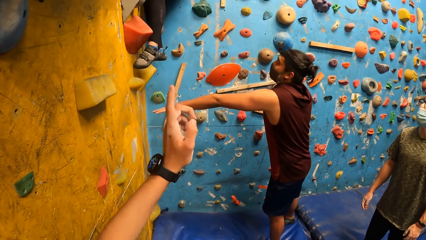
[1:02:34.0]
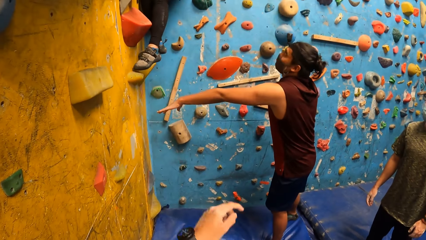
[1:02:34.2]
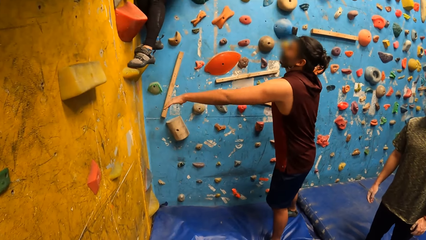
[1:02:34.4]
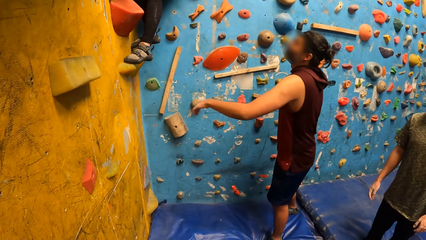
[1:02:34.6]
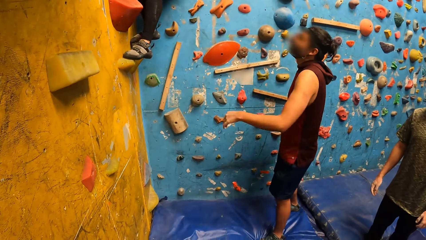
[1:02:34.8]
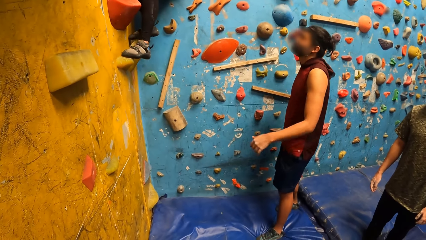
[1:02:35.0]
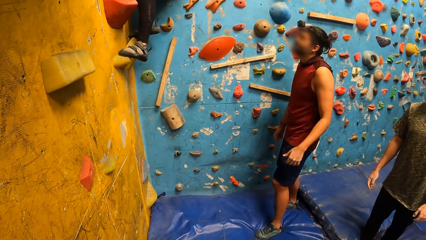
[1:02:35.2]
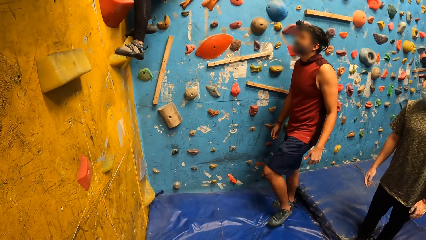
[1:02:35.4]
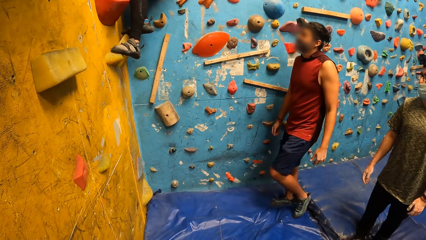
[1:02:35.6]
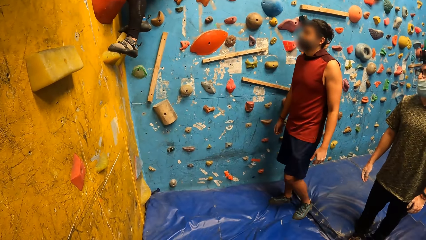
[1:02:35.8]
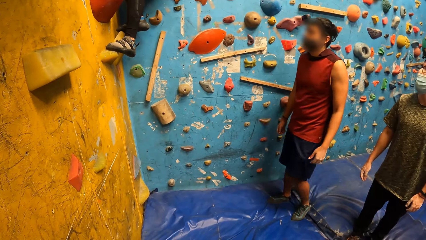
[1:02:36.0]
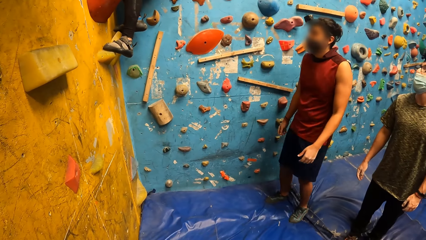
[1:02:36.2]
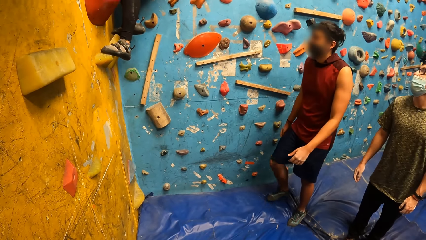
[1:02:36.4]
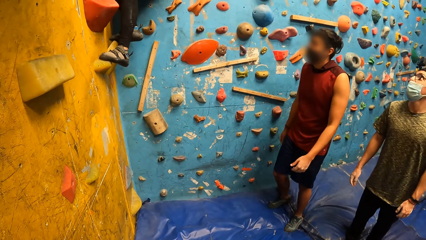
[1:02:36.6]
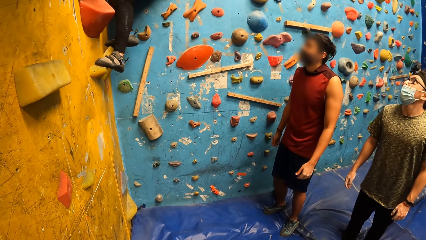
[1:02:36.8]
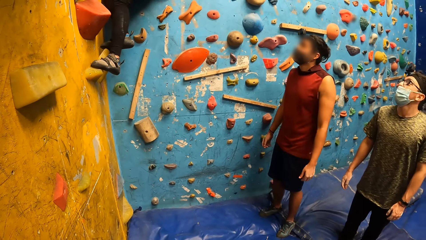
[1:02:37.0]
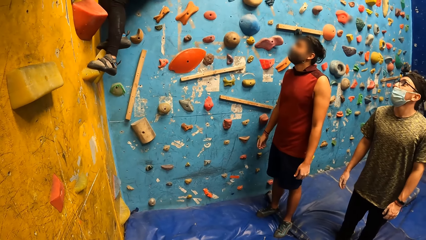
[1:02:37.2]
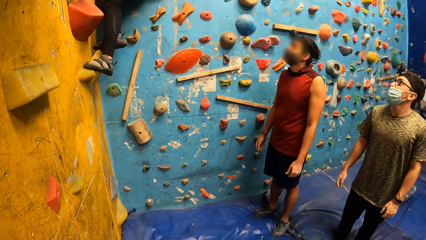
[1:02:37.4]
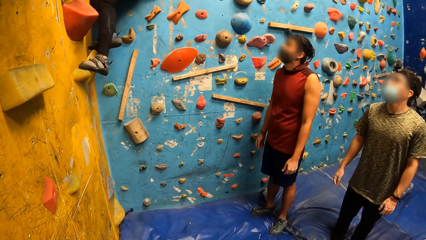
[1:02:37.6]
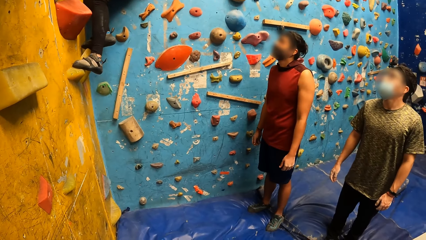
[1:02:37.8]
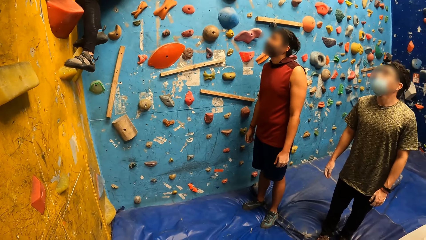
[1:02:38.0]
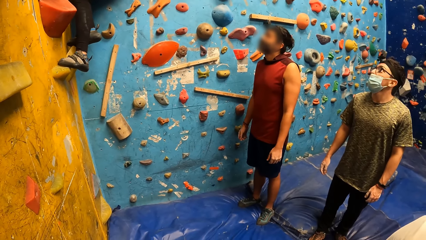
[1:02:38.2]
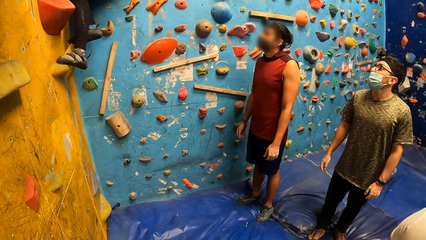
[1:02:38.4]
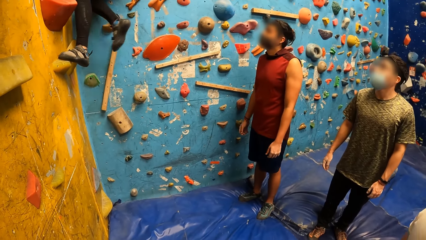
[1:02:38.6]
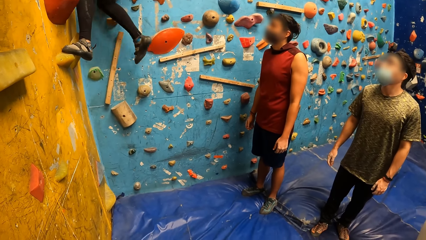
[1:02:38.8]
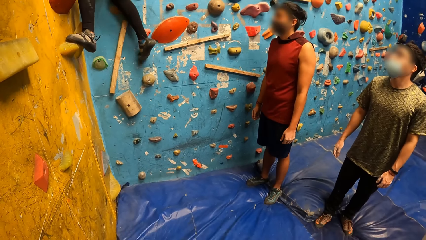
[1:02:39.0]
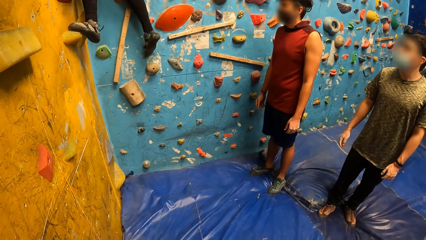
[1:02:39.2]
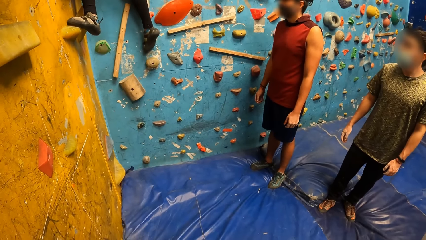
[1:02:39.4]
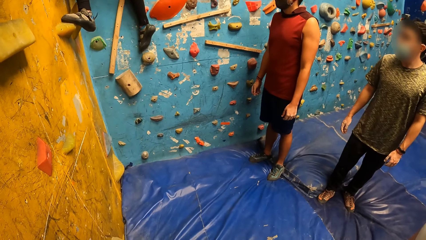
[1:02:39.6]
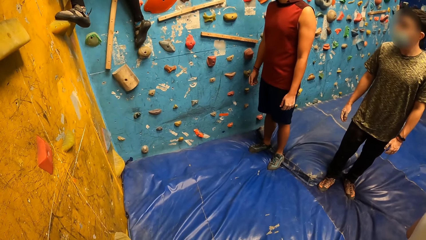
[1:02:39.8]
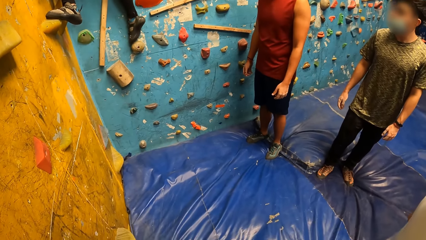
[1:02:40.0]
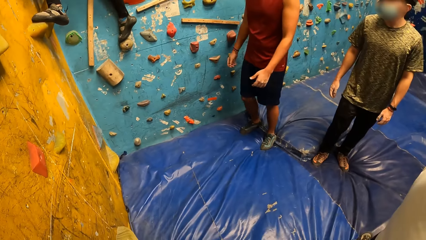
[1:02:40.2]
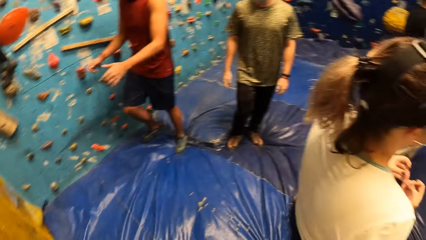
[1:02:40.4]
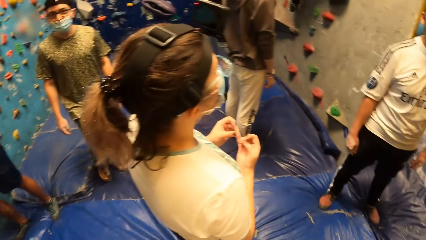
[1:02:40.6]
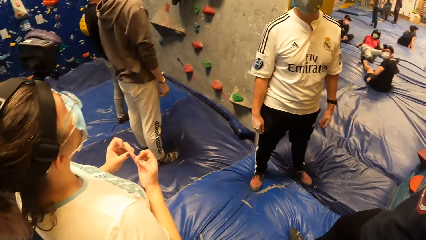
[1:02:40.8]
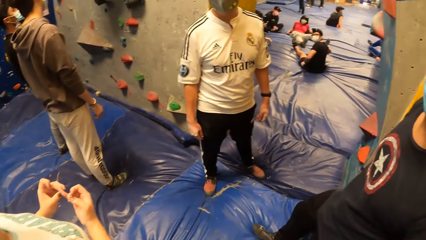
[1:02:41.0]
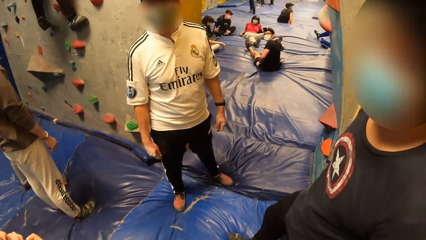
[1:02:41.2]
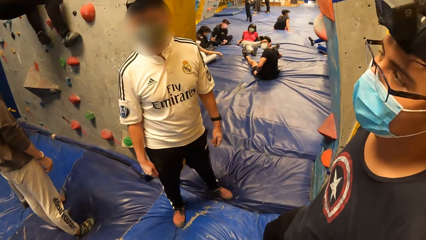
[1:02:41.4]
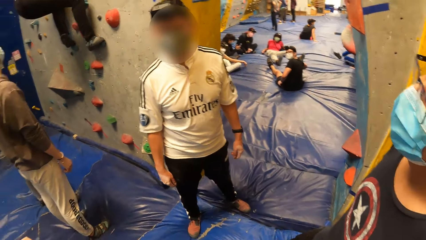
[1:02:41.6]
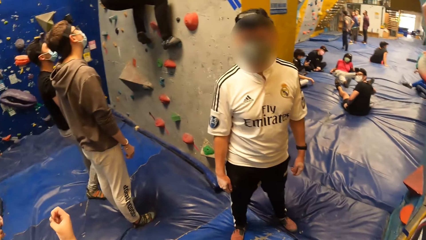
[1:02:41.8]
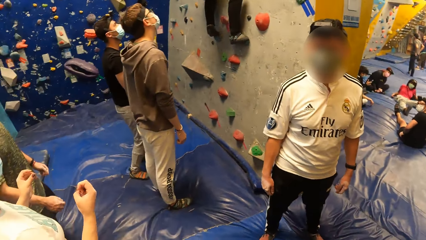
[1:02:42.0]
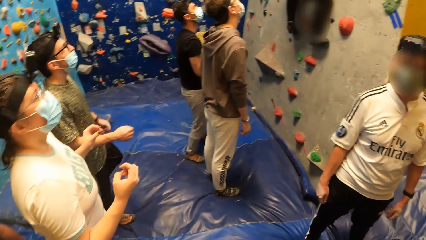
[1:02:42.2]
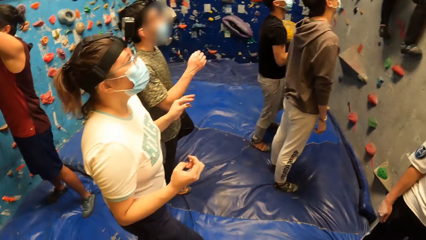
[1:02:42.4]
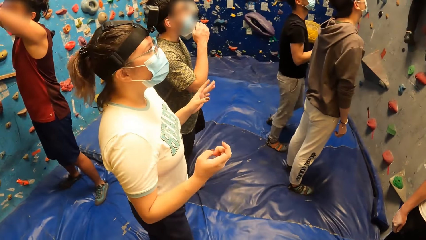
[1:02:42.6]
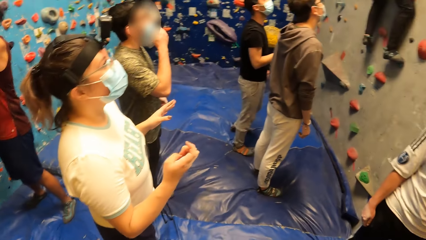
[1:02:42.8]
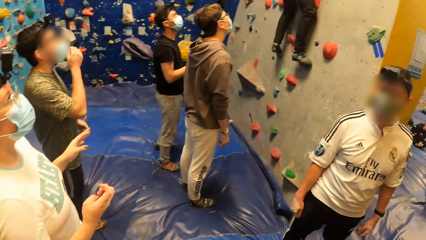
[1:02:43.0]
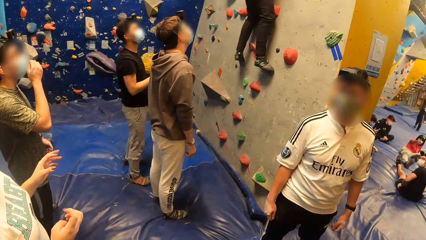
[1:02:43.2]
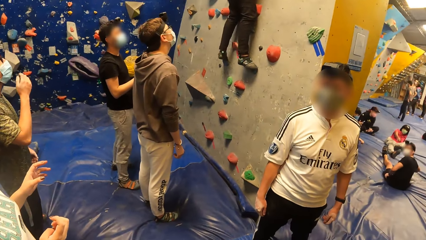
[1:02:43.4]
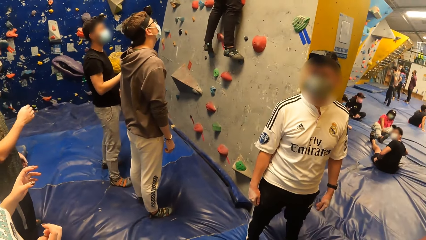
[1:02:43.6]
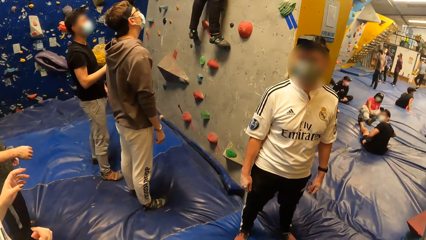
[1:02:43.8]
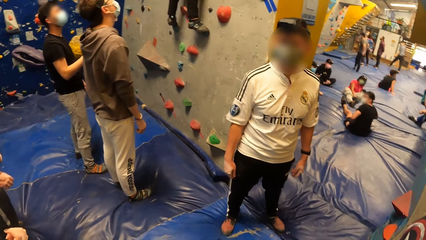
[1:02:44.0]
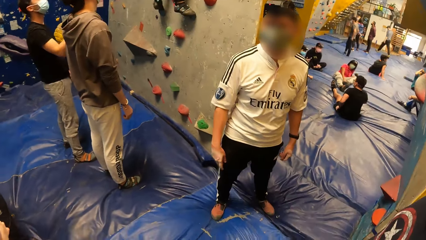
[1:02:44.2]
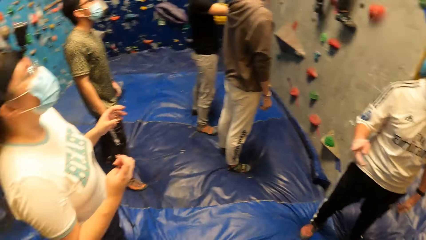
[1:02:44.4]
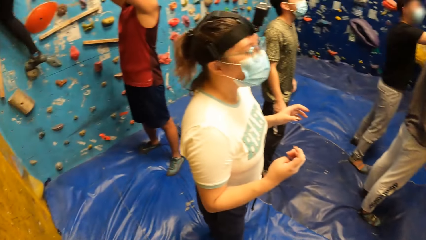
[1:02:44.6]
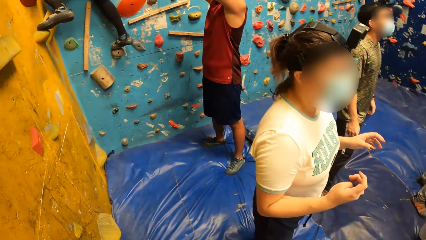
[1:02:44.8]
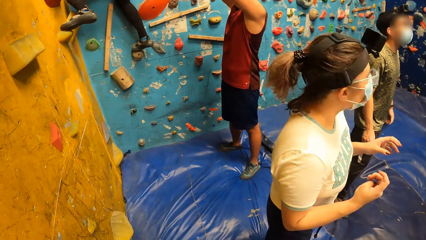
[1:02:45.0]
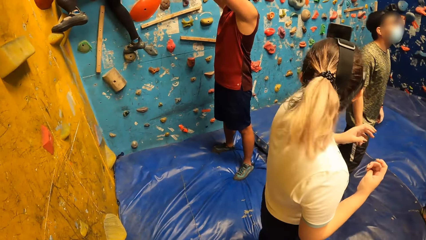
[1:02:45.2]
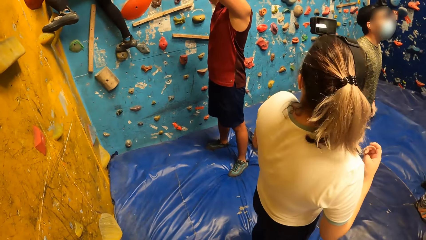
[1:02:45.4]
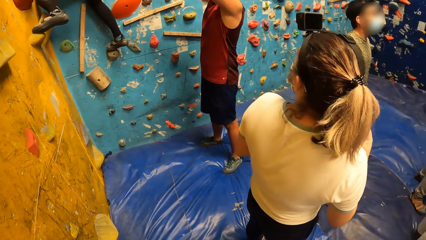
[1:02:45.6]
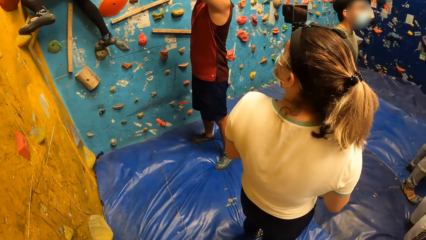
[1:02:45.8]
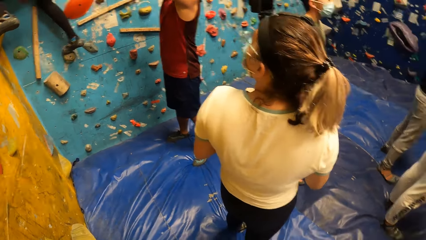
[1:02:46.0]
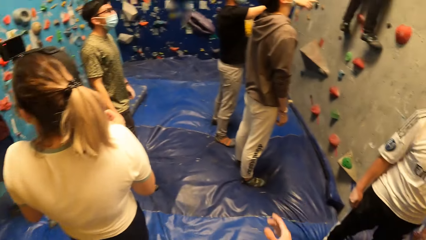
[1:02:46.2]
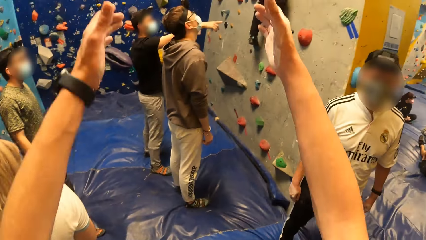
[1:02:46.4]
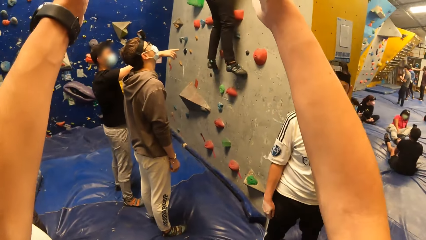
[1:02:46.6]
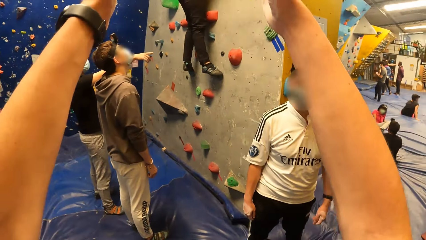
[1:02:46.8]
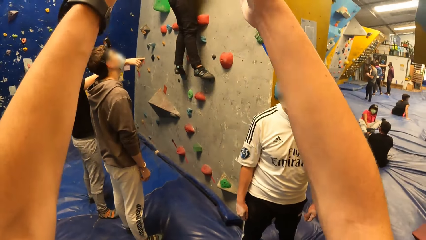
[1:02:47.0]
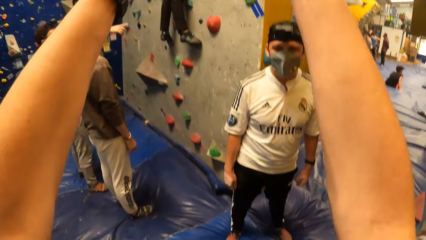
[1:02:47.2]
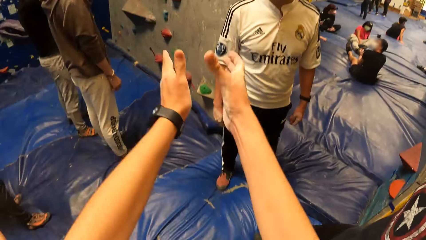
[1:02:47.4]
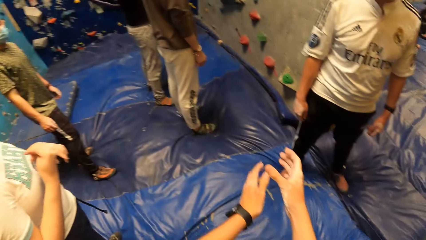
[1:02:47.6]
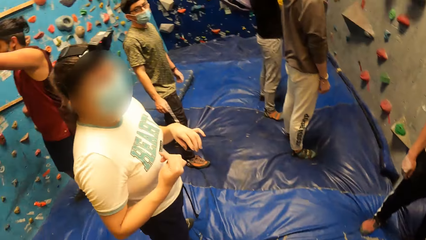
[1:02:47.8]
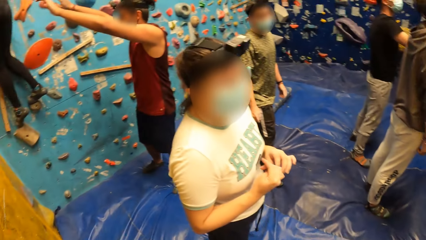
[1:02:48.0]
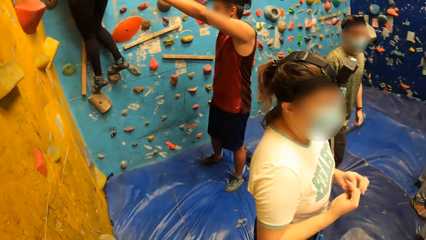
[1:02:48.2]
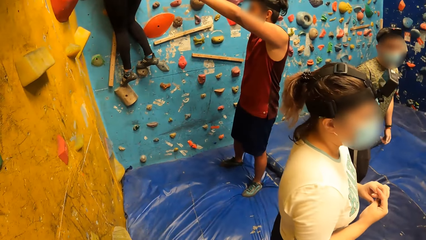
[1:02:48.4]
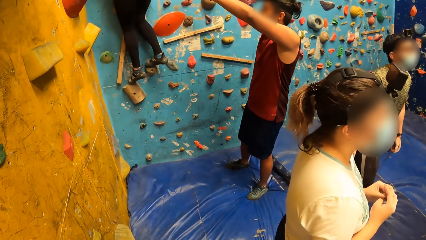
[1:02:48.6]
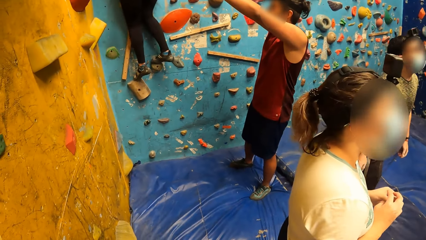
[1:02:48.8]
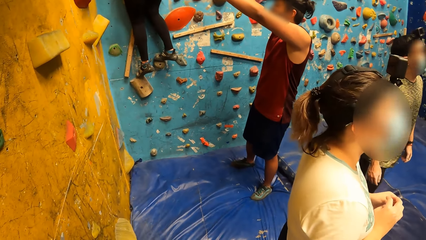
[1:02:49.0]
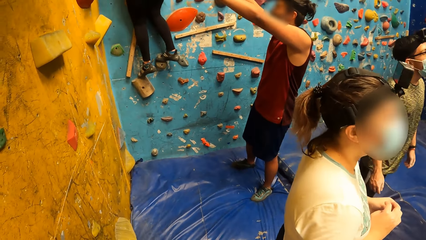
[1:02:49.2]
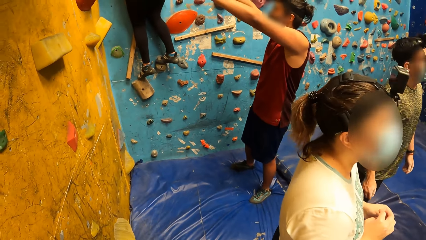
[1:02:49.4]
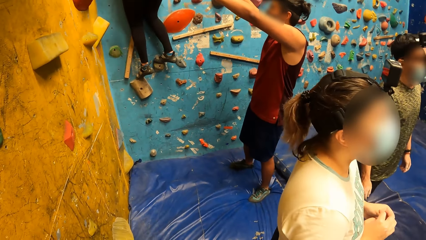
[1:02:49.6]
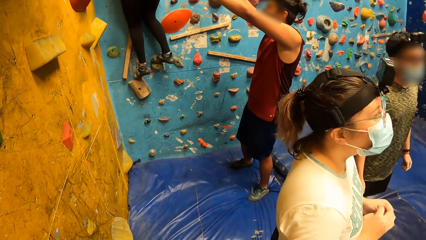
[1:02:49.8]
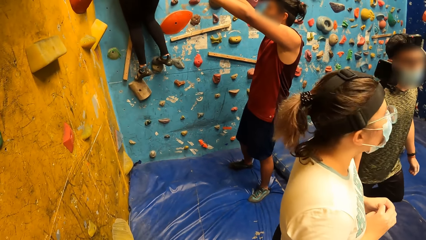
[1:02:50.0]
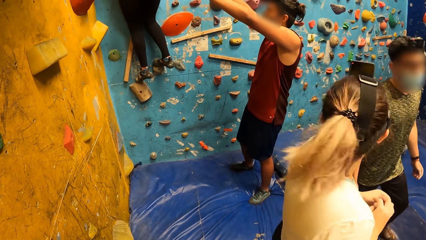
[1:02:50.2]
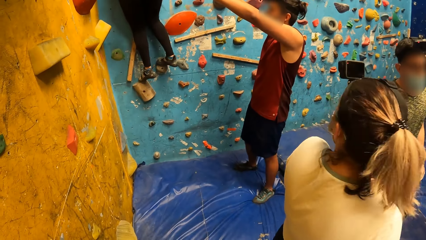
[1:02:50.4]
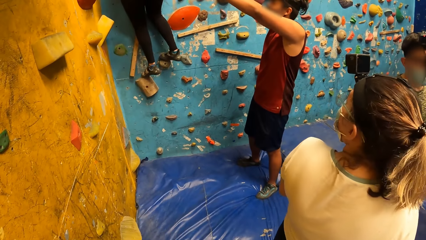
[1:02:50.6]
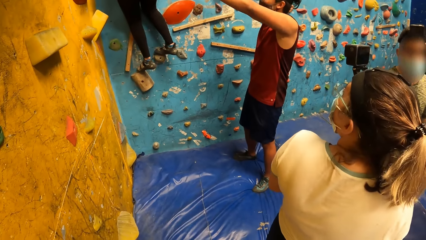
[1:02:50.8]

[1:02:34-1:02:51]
A lady descends the rock. Another lady records the video with the camera.
